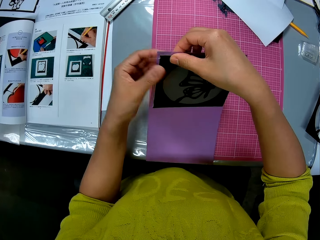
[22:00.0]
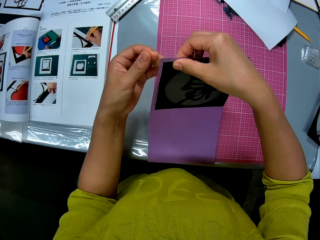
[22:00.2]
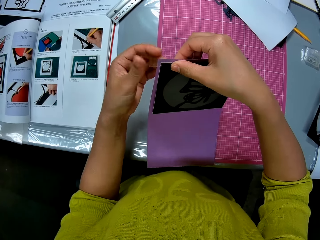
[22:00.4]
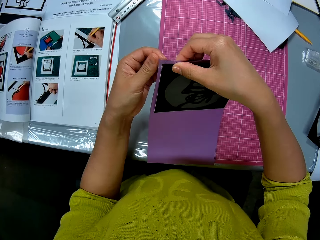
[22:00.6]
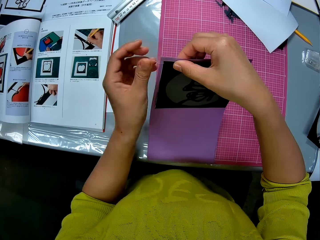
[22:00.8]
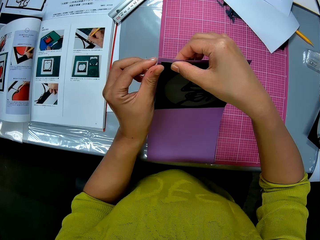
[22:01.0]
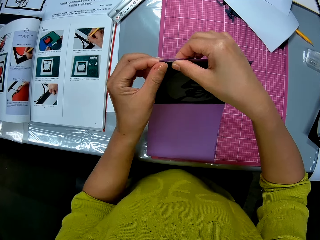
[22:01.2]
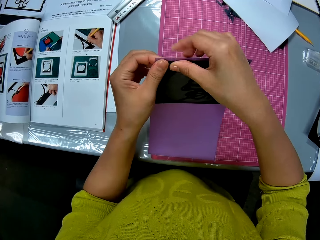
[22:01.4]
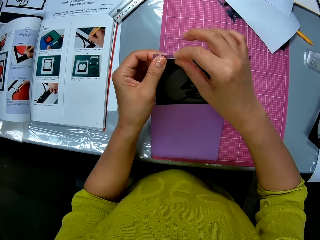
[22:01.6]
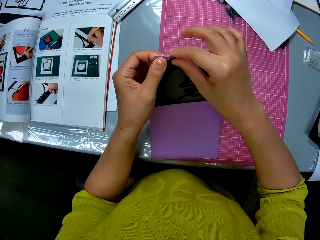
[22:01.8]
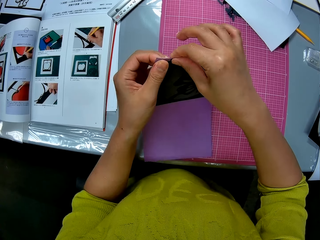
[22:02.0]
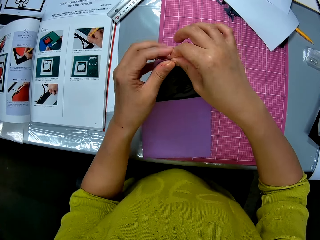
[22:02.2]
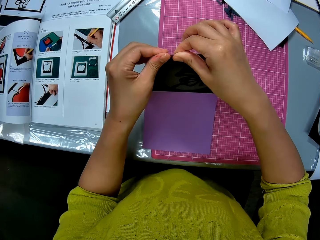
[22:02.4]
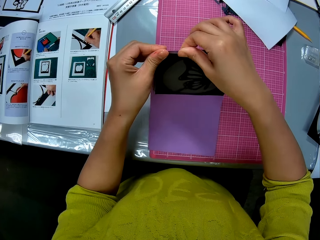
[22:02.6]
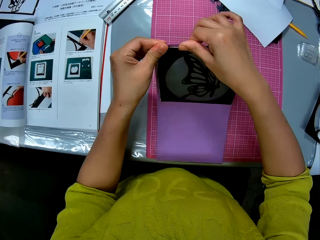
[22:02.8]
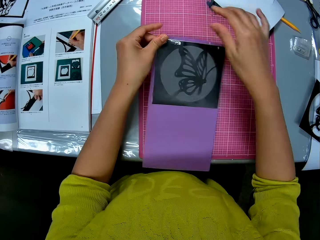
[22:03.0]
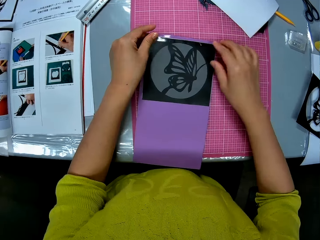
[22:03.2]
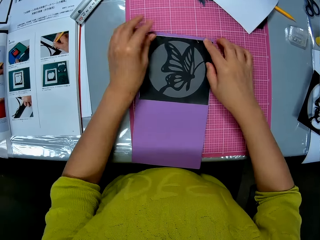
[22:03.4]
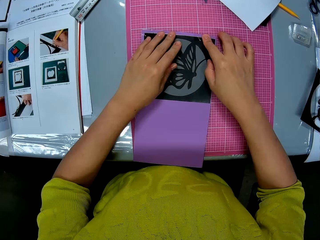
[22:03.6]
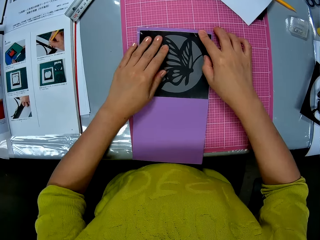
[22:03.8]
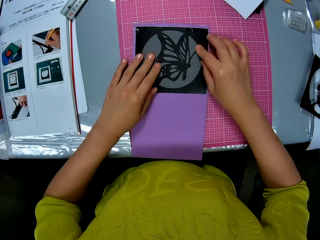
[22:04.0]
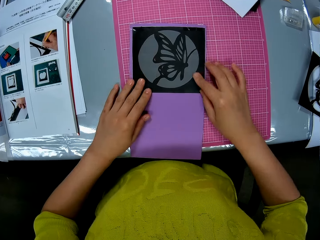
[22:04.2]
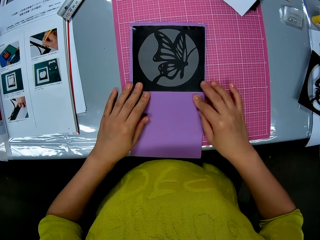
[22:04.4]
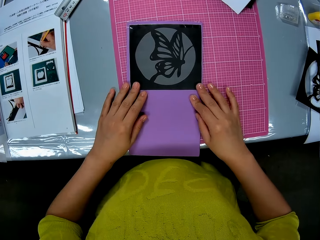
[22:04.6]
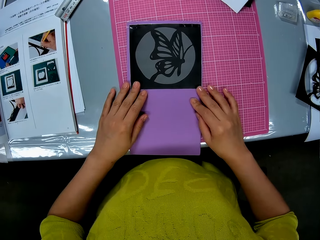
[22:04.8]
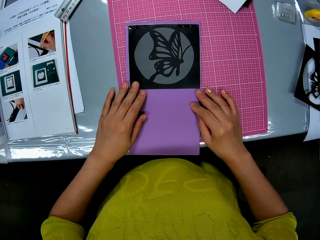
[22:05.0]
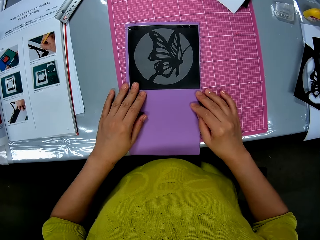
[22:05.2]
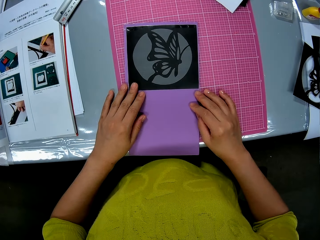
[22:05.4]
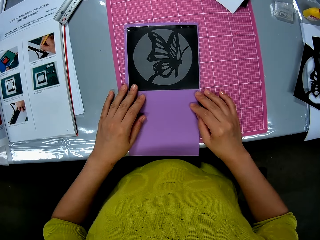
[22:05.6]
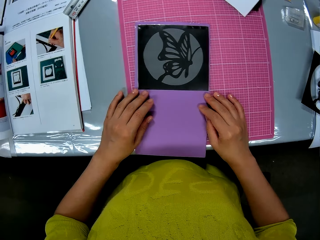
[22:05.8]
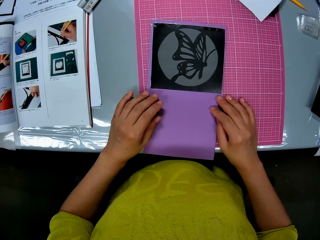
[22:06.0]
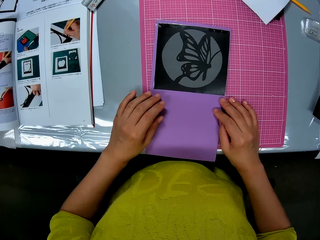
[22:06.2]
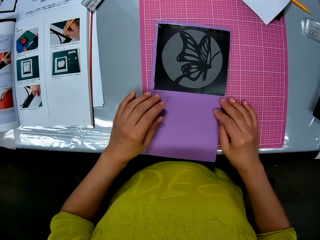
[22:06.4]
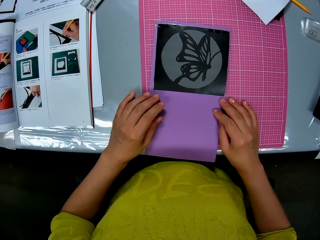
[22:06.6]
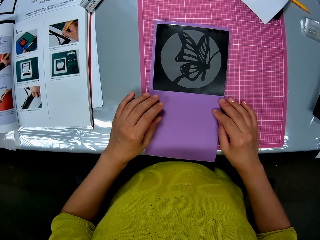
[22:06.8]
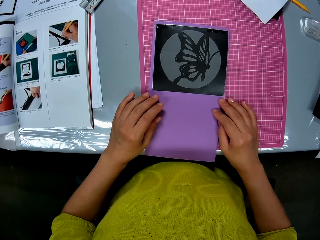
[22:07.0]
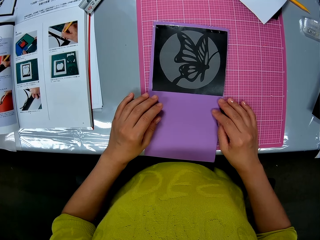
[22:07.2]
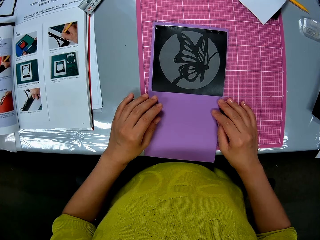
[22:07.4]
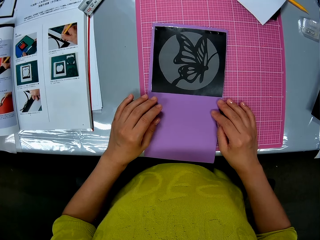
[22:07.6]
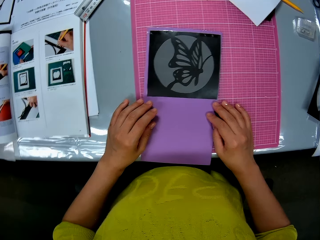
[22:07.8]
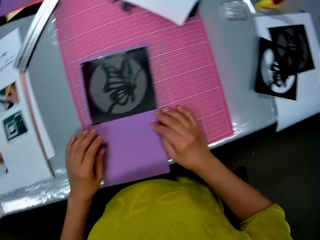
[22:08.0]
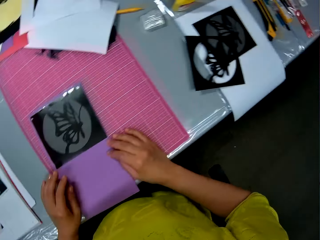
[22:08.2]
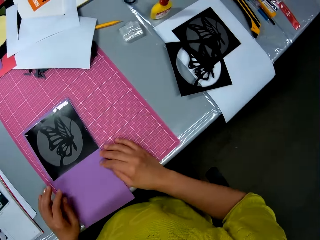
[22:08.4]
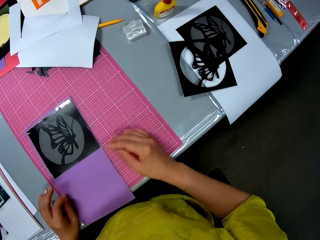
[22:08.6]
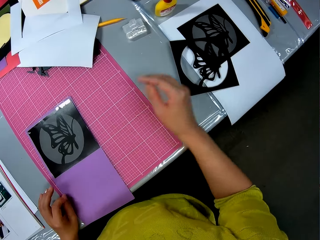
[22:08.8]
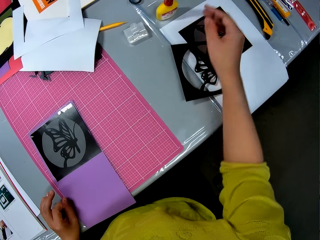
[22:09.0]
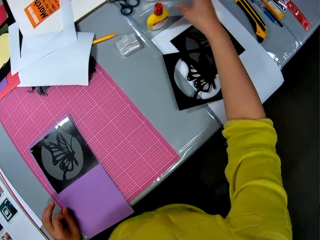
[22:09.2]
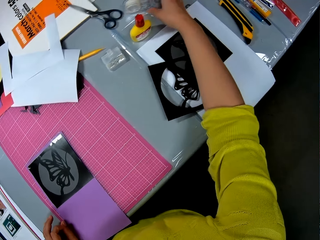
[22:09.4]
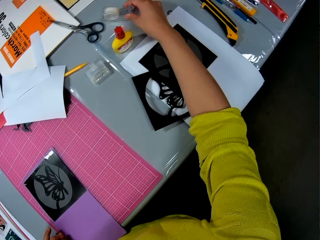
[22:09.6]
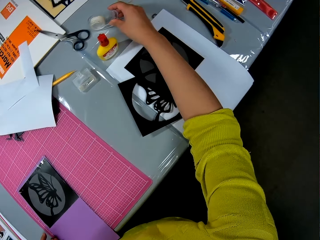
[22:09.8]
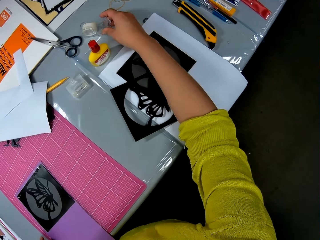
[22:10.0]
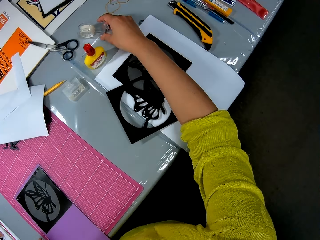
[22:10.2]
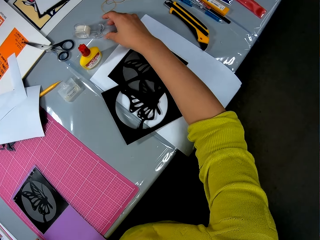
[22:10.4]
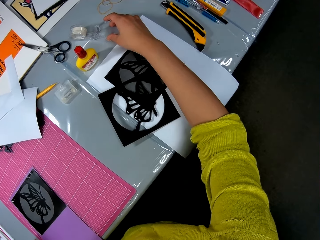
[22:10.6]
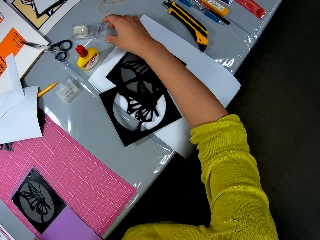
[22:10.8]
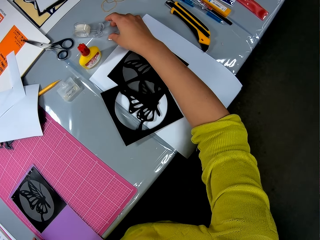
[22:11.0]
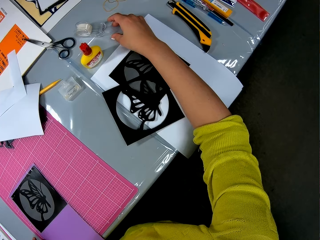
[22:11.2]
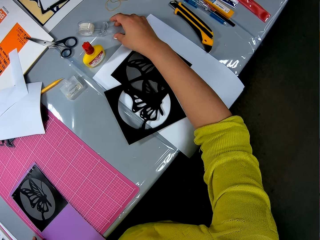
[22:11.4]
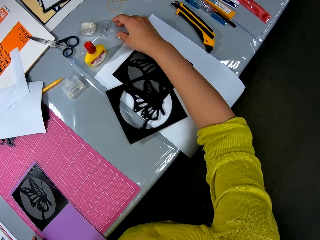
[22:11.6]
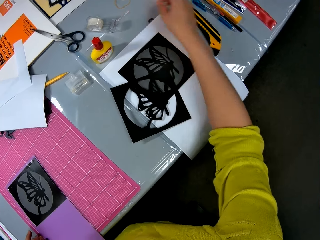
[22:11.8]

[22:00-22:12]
The camera wearer places the luminous paper on the cutting mat. They move her hands on the surface of the luminous paper. They move her hand forwards. They adjust the adhesive tape on the table with his left hand. They hold the tape holder with her hand. They let go of the tape holder.

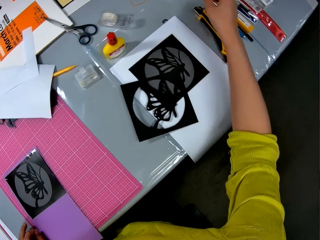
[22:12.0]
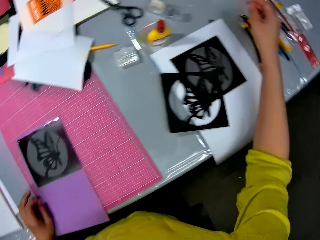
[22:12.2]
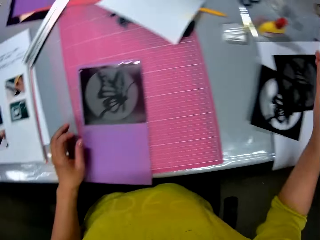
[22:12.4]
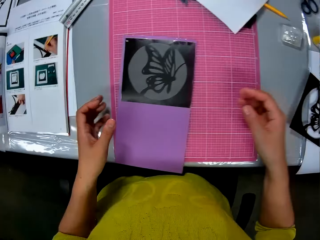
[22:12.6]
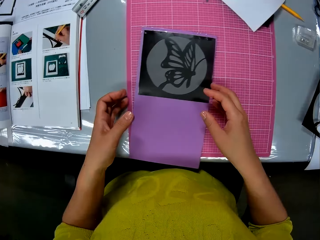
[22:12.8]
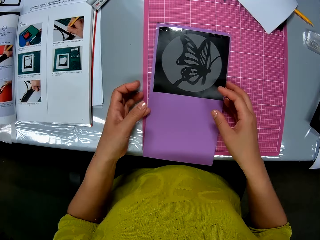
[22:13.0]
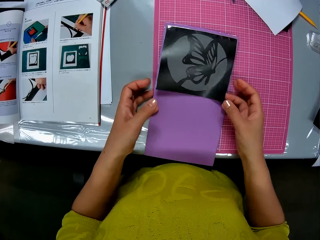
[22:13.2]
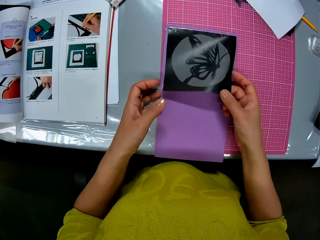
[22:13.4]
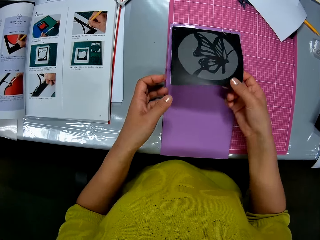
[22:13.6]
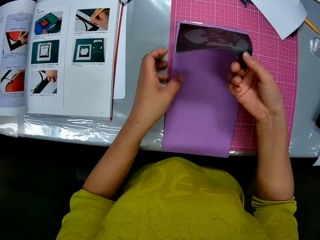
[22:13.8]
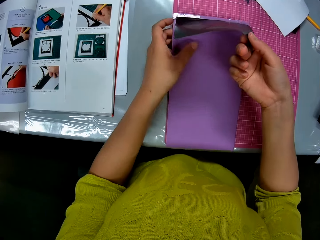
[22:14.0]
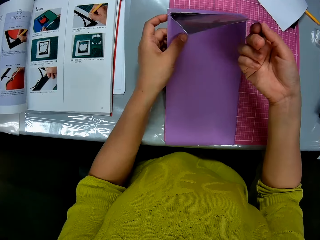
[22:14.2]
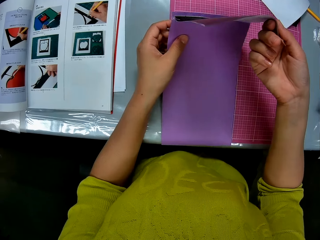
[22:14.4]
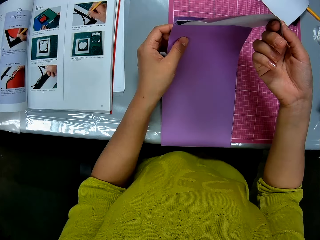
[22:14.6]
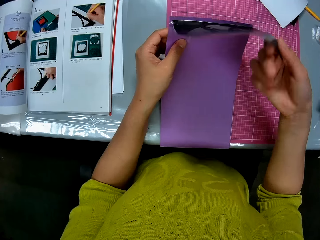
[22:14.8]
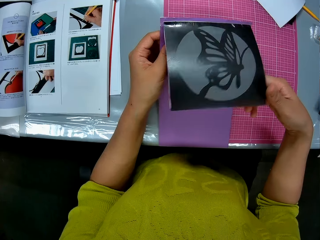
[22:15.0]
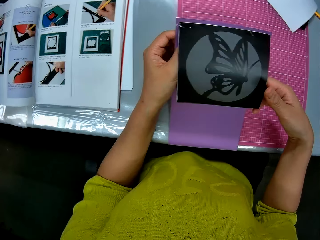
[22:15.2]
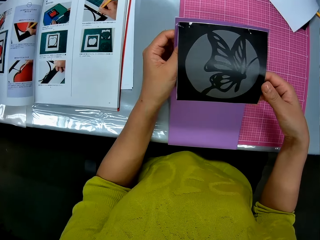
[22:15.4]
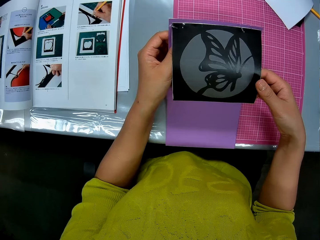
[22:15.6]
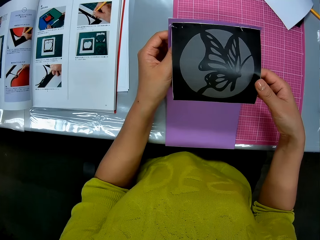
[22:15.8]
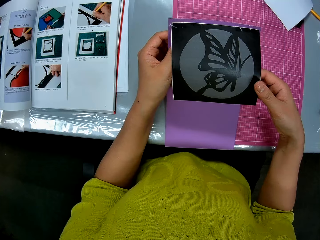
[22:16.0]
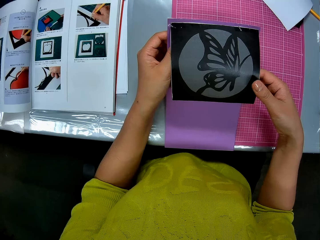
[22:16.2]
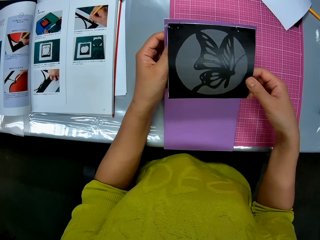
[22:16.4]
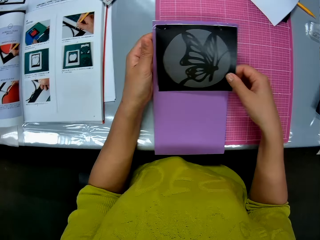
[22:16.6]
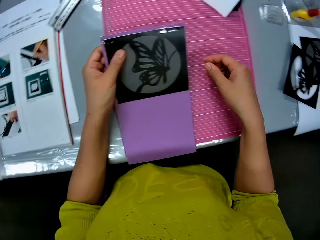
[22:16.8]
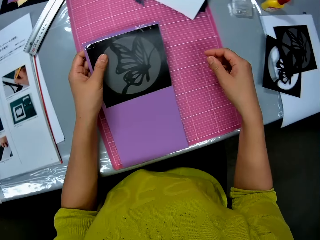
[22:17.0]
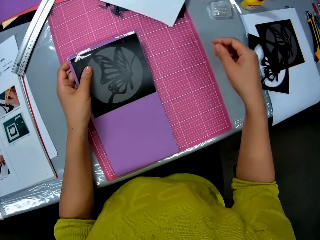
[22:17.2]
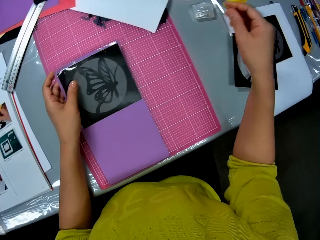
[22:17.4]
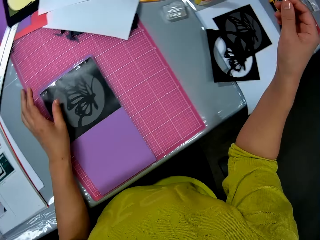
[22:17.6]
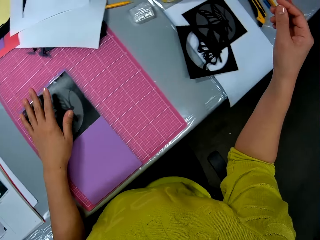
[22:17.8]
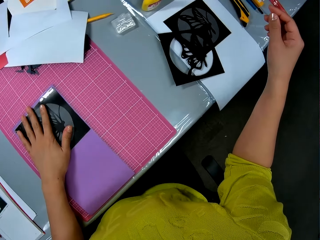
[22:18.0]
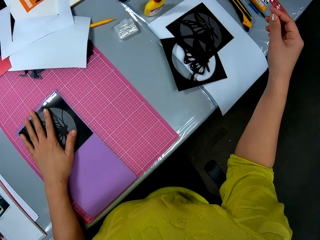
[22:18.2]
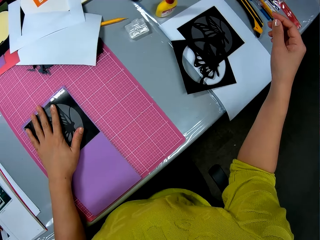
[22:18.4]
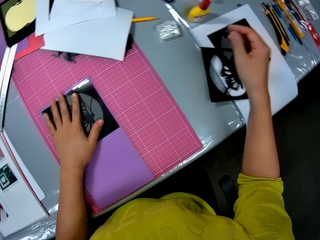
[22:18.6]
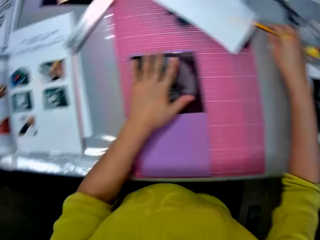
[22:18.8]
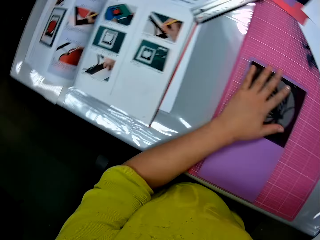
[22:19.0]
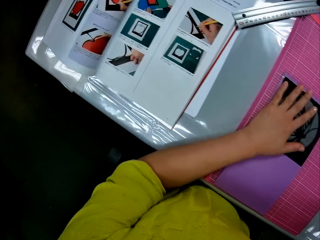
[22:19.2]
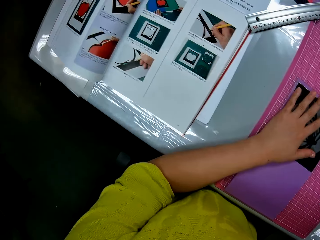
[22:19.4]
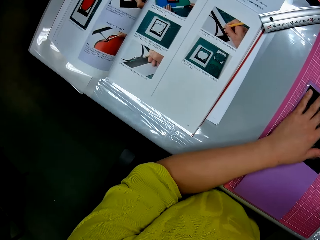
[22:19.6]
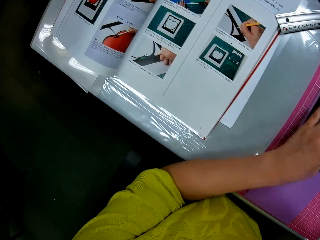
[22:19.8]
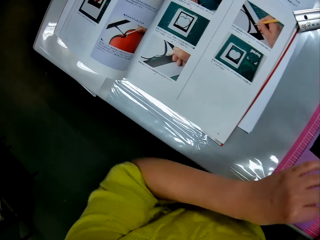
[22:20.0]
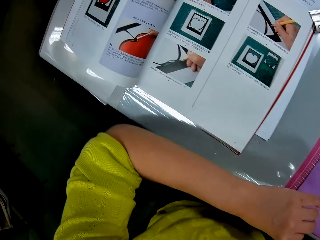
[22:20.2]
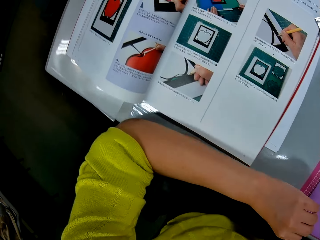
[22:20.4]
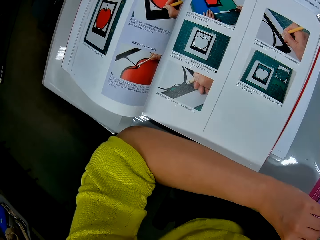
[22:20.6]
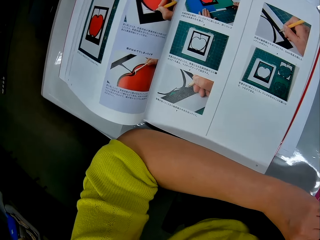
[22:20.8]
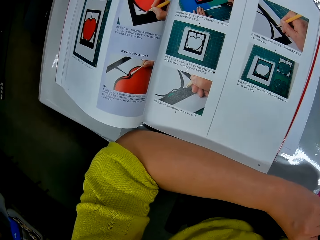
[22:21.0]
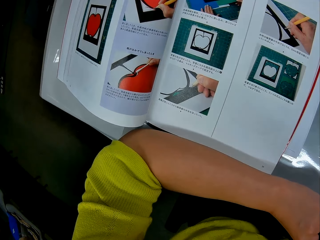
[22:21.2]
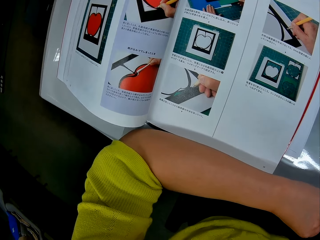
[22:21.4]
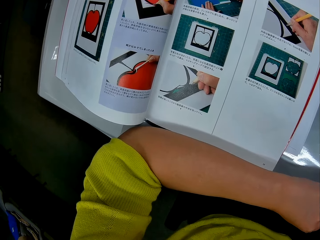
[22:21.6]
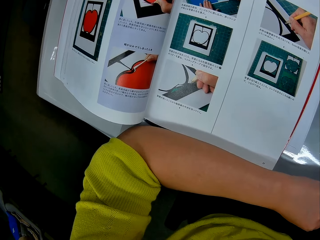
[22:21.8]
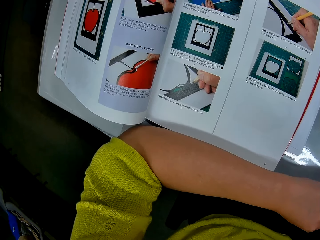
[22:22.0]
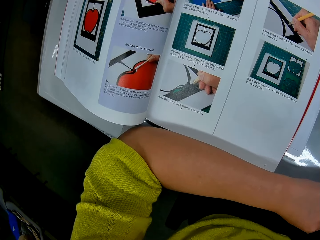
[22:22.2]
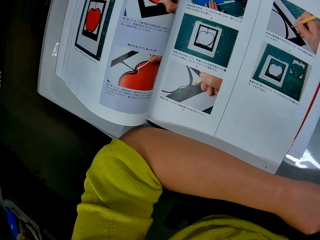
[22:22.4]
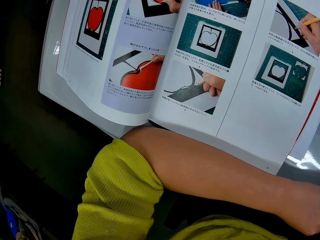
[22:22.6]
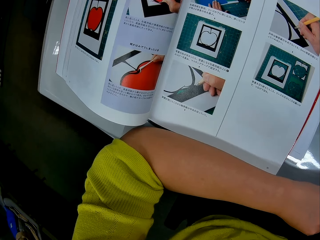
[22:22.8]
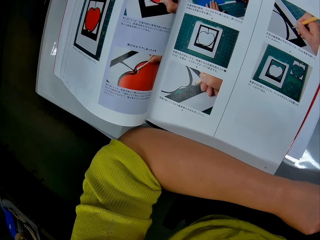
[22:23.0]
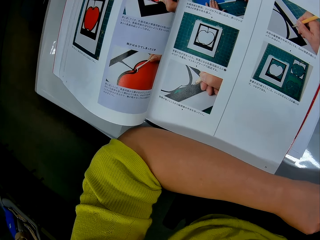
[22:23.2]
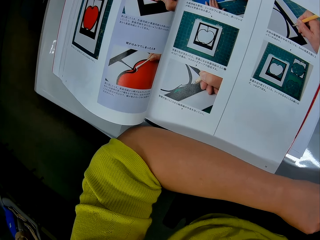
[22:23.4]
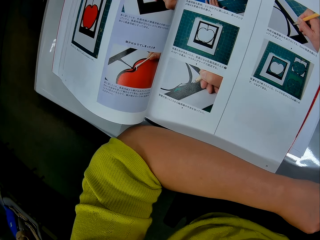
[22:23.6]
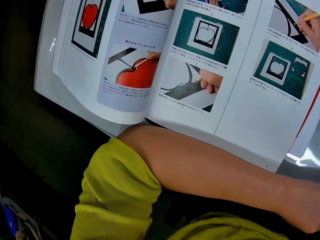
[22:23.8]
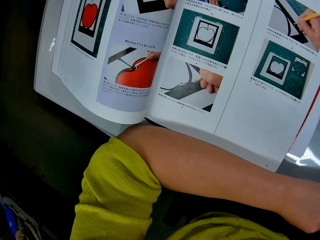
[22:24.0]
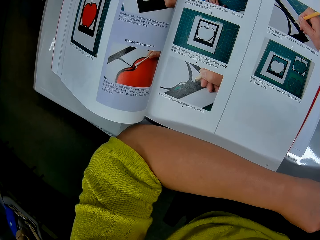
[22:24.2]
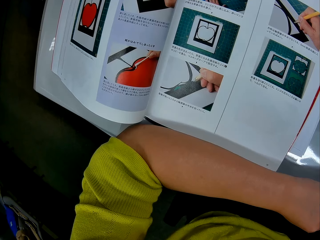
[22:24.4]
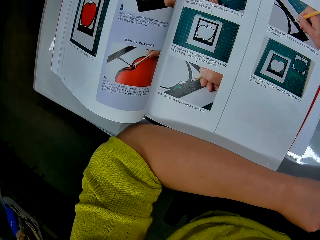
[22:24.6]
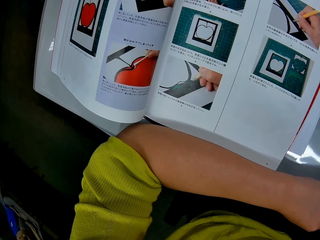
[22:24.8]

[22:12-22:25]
The camera wearer moves her hand backwards. They move her hand towards the luminous paper. They hold the luminous paper with her hands. They inspect the purple paper and picture with his hands. They lift up the cut out with her hand. They lower the cut out. They move her hand forwards. They place the cut out on the cutting mat. They look around. They move her hand backwards. They stare at the book. They put his left arm on the table.
